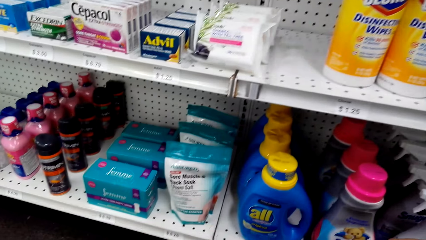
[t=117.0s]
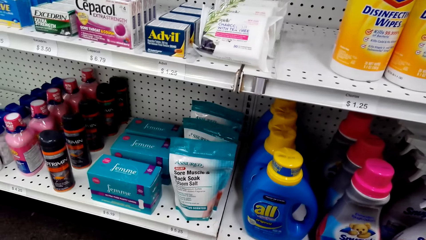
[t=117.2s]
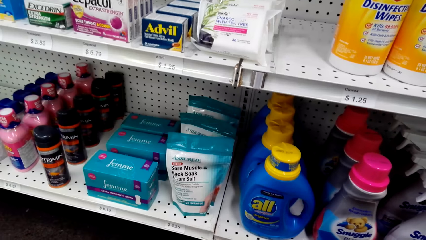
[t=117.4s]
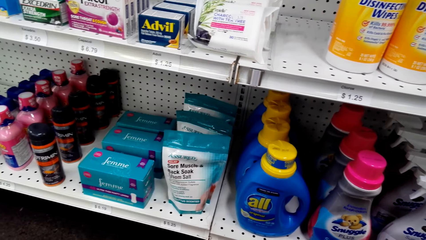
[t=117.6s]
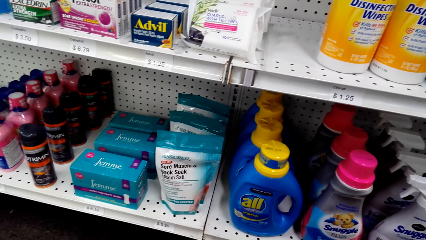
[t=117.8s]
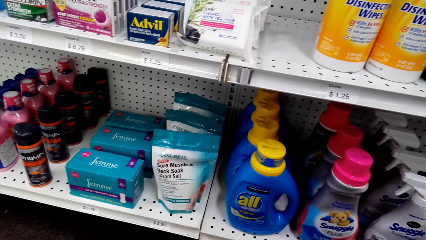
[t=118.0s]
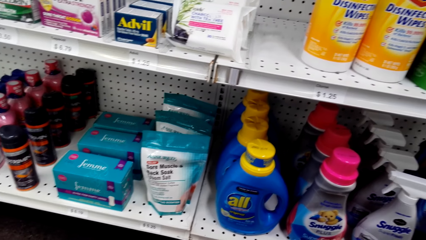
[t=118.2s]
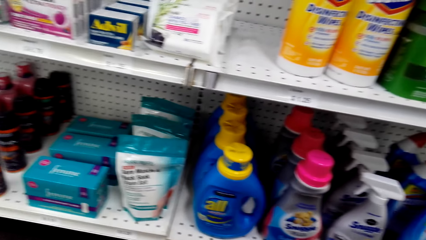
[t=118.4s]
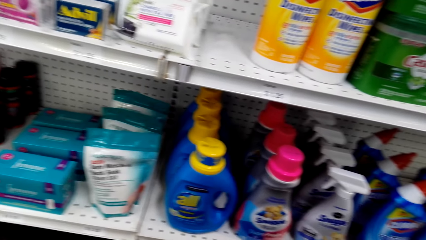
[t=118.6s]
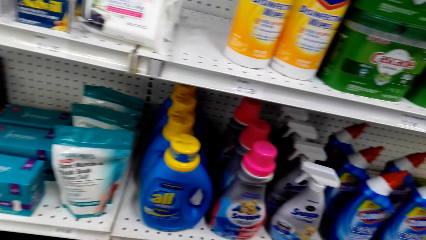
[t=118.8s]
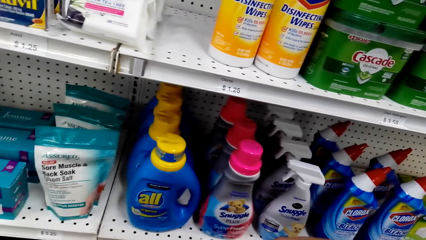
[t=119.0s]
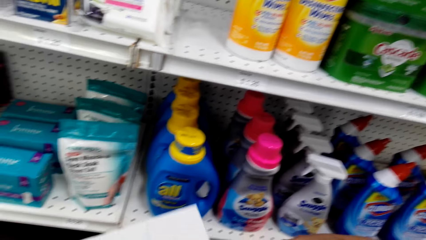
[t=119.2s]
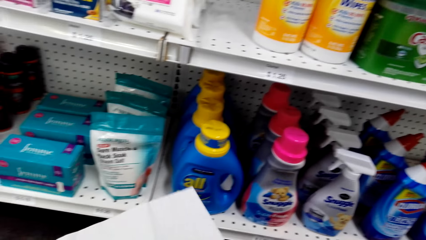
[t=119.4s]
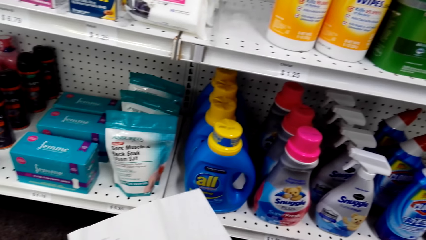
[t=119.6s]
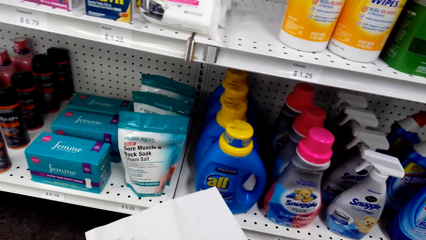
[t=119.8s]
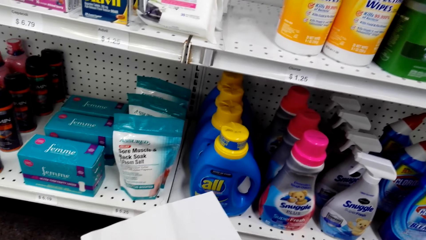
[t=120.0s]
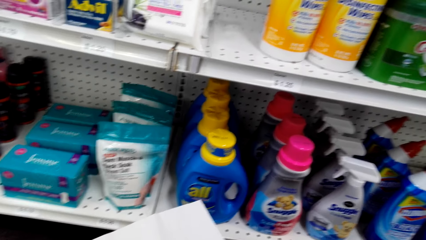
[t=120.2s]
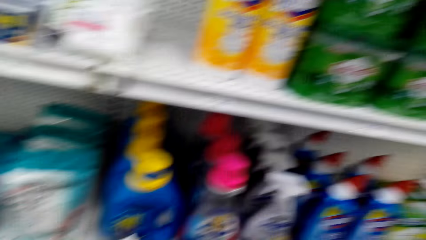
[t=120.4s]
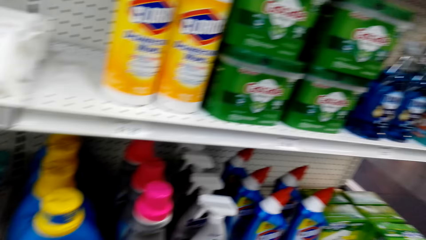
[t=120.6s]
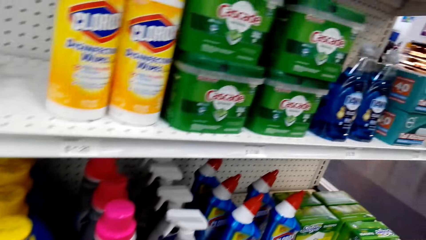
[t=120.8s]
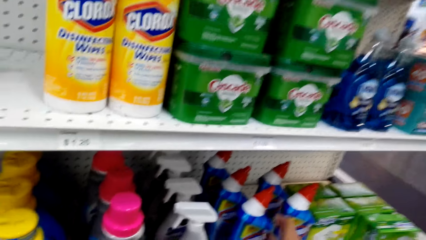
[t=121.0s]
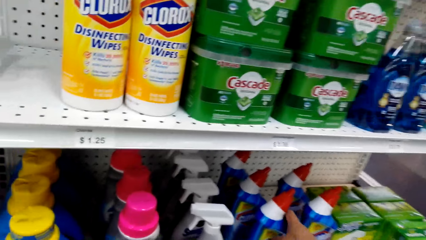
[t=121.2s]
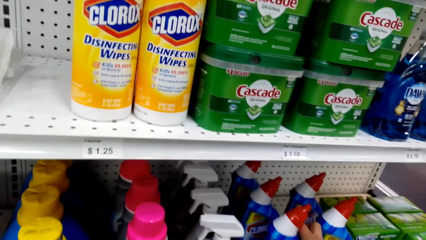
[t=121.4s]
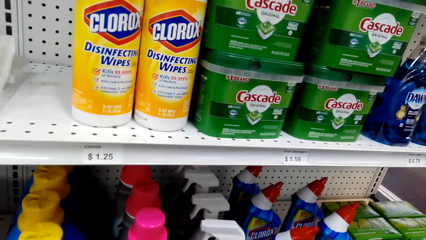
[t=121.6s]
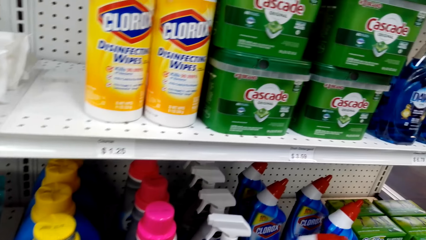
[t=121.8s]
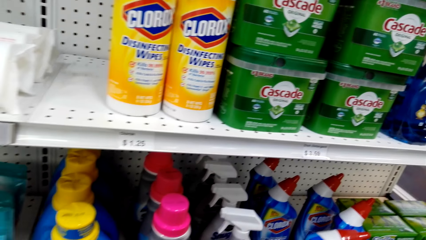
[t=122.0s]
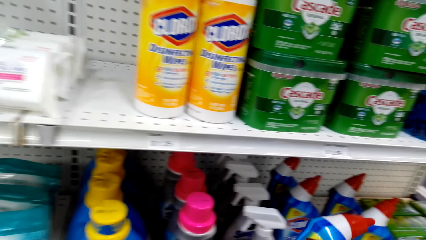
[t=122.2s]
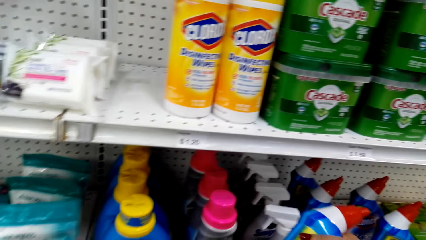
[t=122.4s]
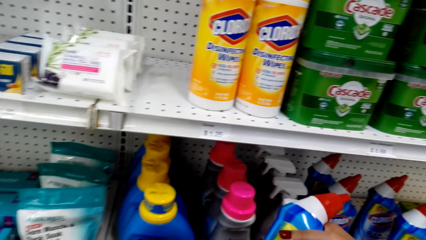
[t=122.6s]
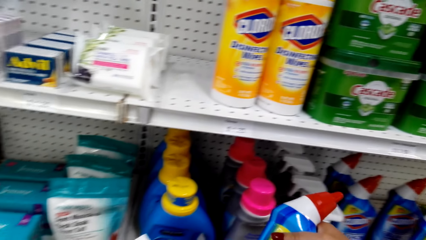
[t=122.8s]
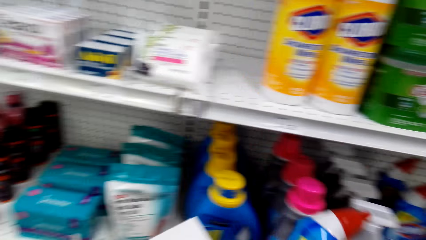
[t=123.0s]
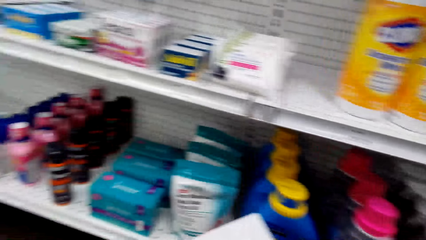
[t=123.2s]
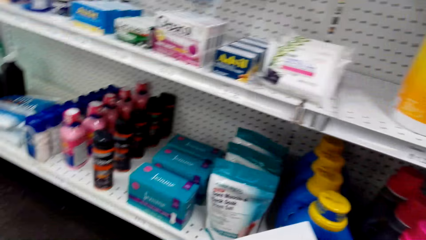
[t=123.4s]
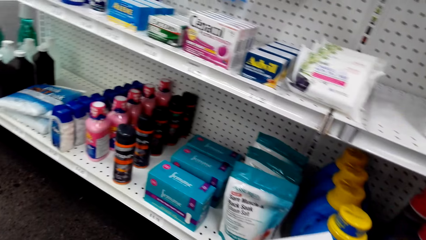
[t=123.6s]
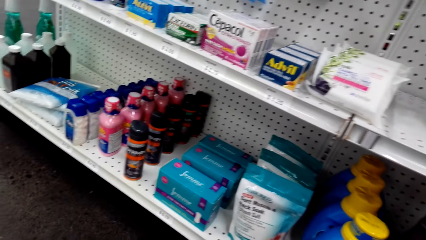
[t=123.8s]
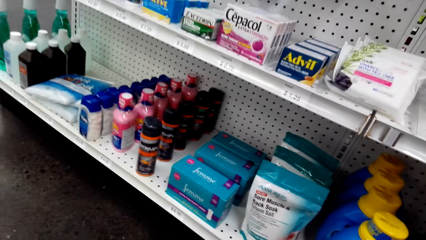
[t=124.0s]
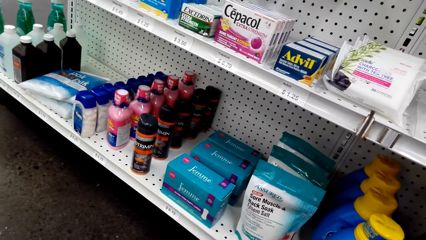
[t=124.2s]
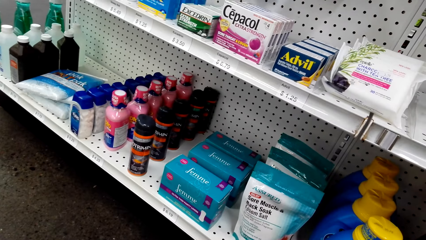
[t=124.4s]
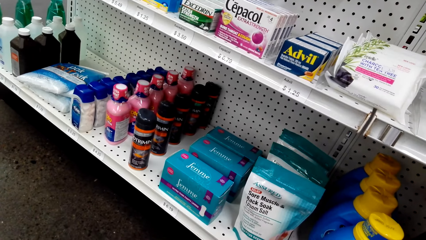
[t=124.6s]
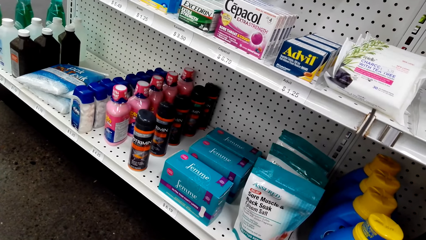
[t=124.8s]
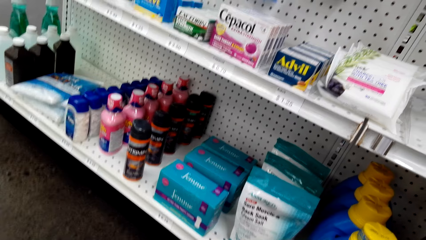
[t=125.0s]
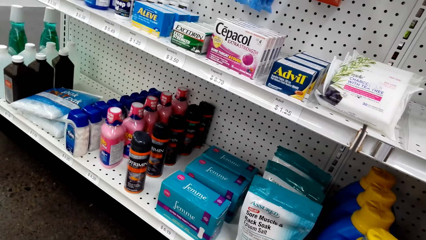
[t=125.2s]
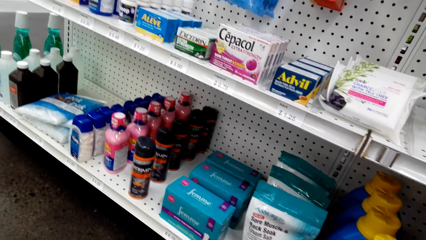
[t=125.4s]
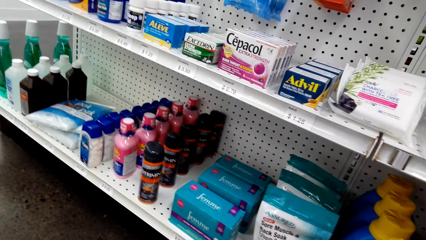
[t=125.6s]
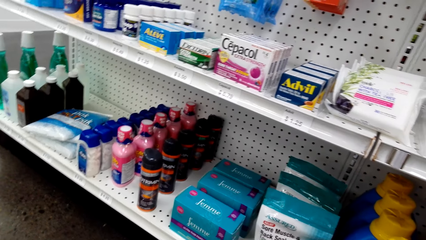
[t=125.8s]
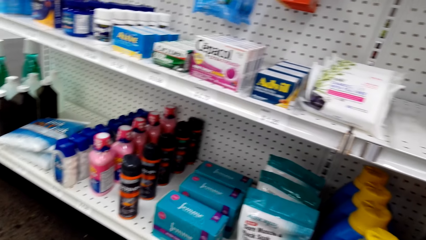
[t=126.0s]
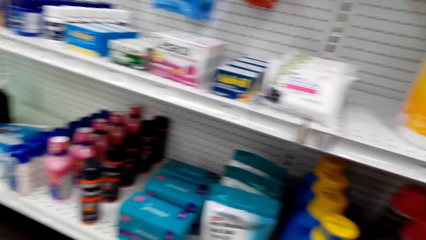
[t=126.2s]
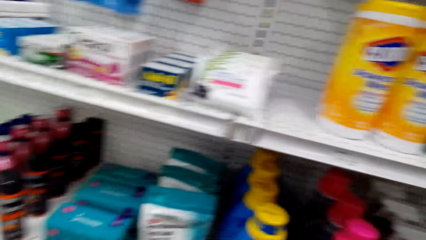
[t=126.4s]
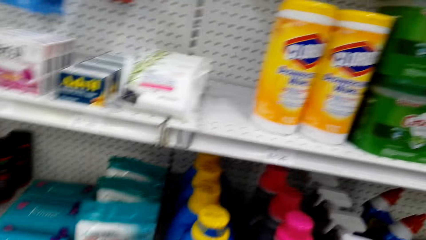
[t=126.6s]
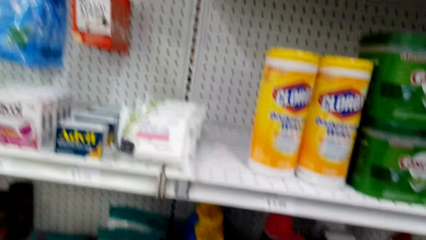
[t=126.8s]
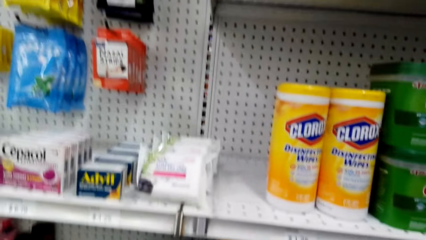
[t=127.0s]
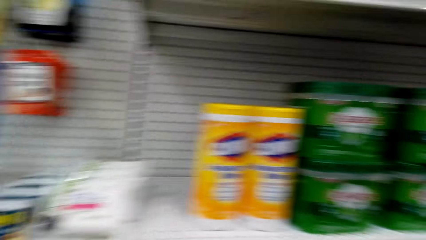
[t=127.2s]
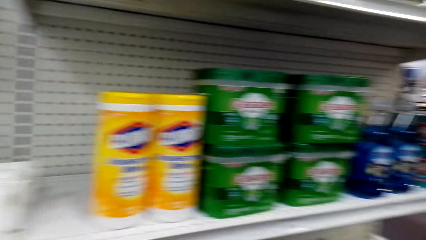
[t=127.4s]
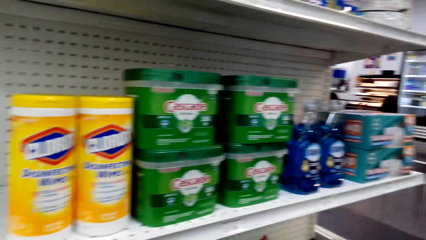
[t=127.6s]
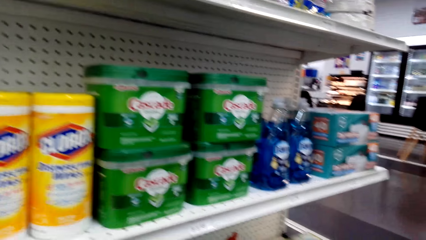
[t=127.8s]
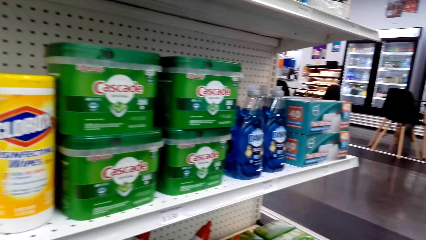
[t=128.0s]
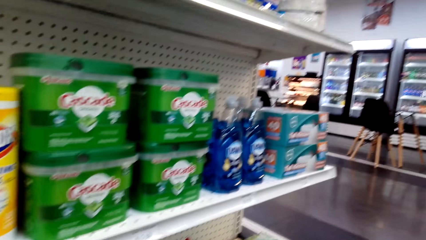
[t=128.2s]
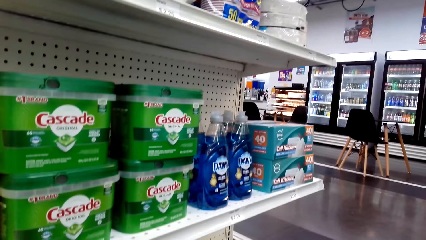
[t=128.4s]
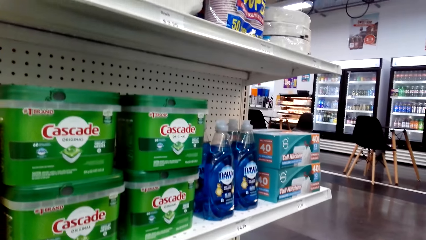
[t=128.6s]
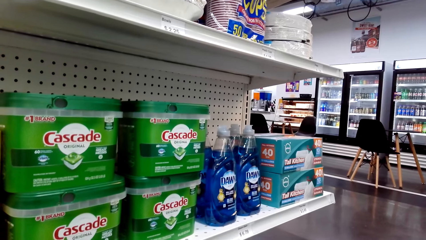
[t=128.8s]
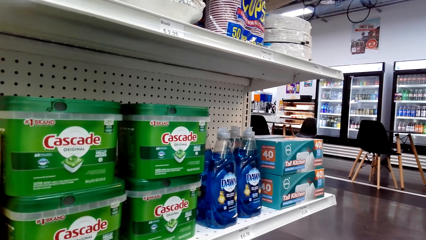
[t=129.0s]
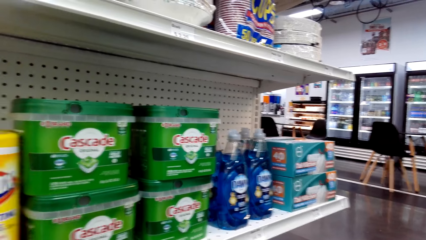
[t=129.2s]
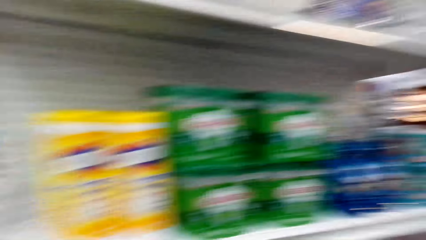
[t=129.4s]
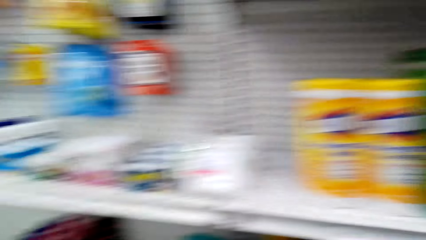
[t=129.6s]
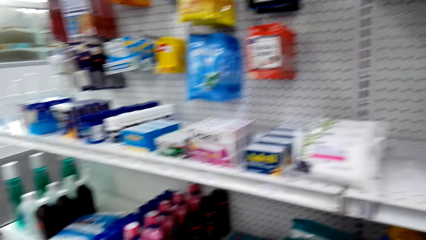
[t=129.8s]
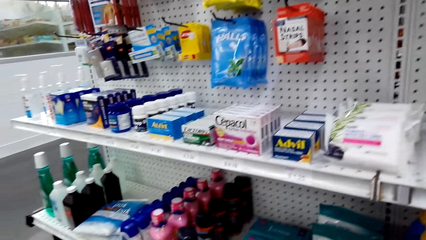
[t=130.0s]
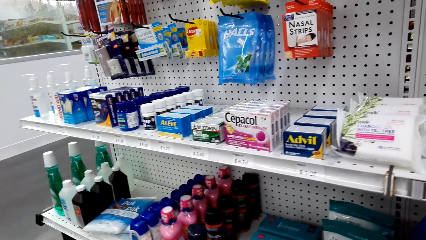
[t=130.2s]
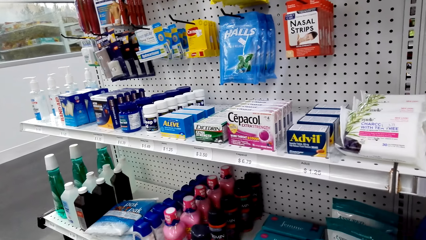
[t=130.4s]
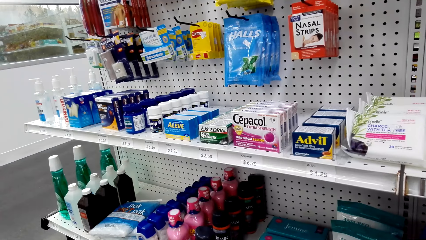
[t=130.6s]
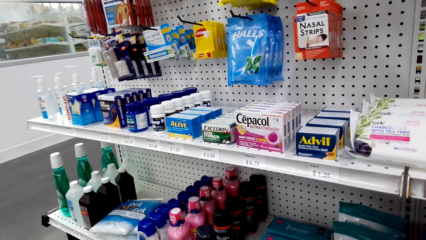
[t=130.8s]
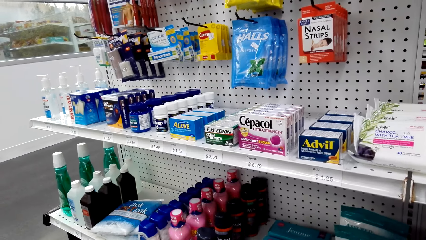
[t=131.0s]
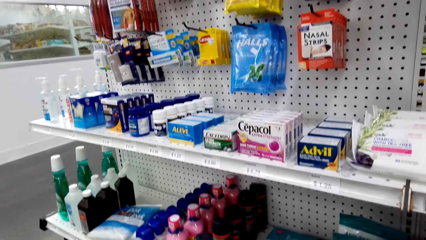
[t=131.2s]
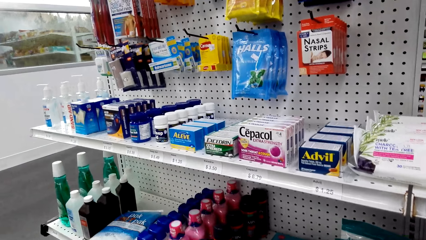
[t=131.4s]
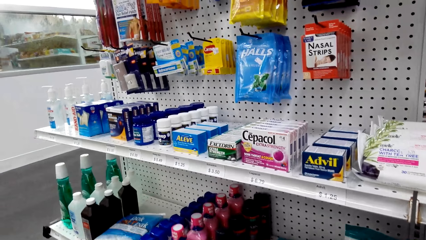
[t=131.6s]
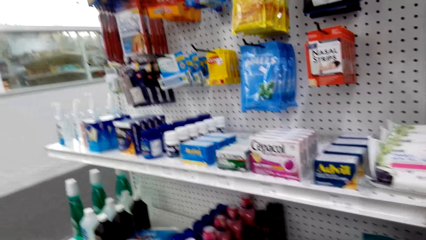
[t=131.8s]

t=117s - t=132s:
The camera wearer reads the paper. They pick up the detergent. They look around. They move around.
